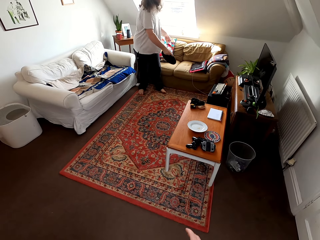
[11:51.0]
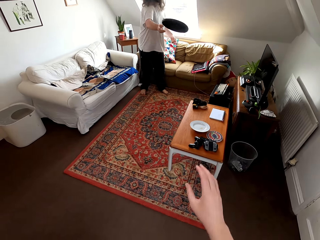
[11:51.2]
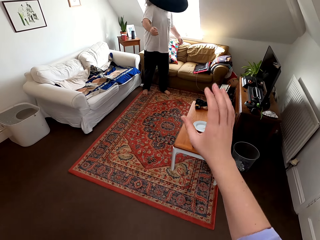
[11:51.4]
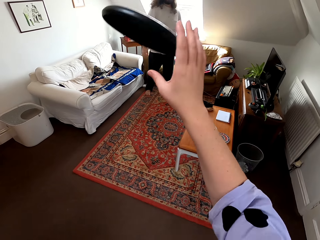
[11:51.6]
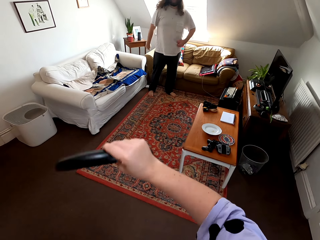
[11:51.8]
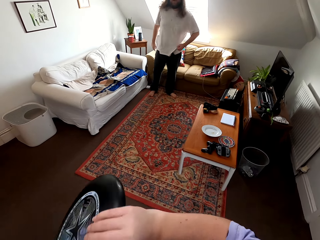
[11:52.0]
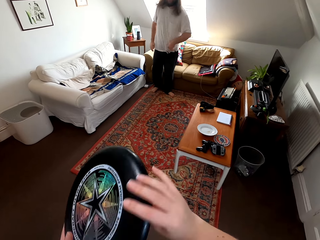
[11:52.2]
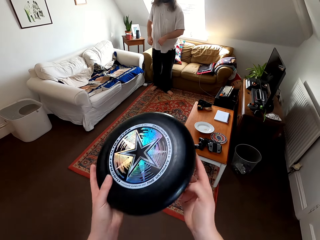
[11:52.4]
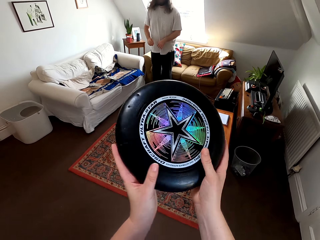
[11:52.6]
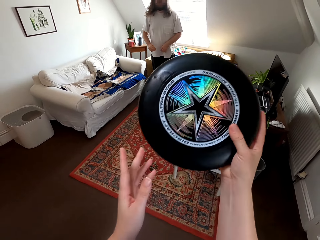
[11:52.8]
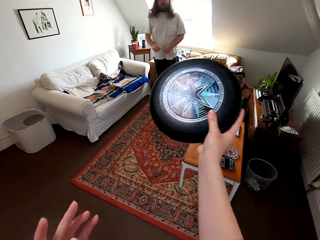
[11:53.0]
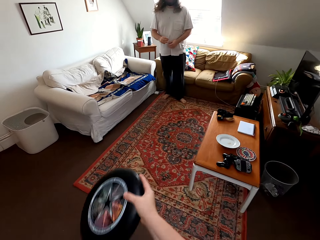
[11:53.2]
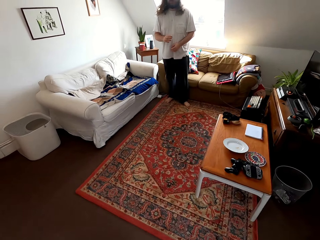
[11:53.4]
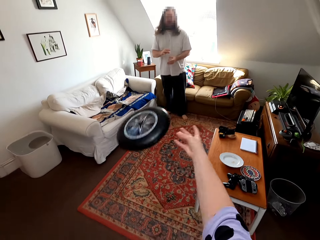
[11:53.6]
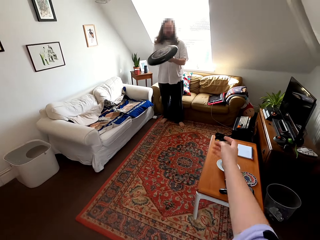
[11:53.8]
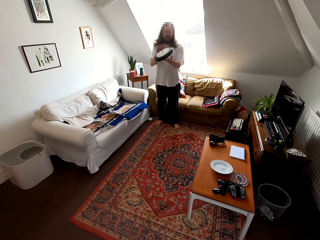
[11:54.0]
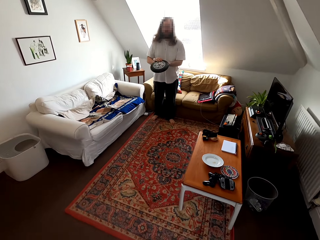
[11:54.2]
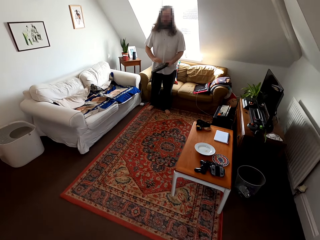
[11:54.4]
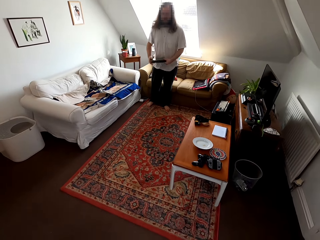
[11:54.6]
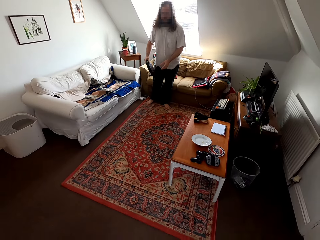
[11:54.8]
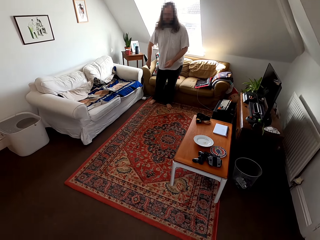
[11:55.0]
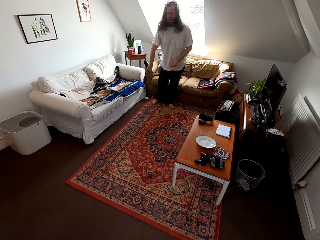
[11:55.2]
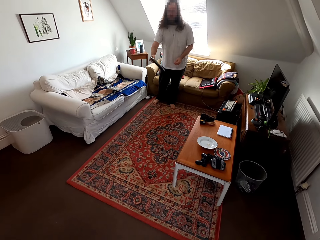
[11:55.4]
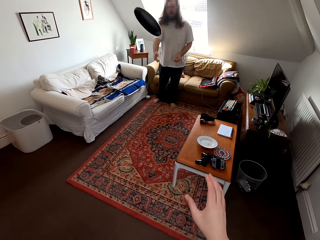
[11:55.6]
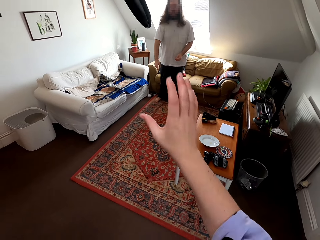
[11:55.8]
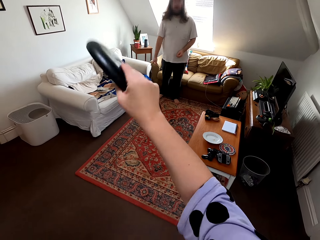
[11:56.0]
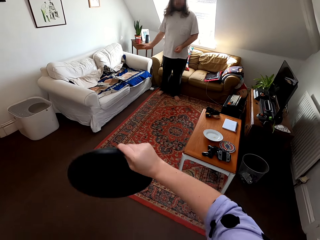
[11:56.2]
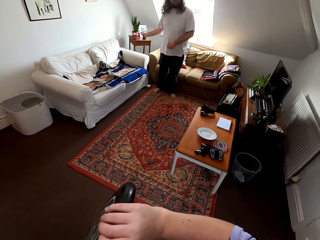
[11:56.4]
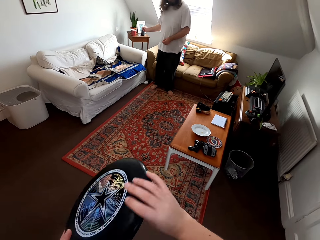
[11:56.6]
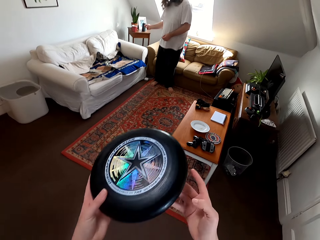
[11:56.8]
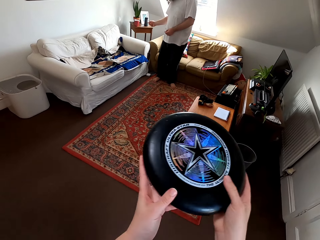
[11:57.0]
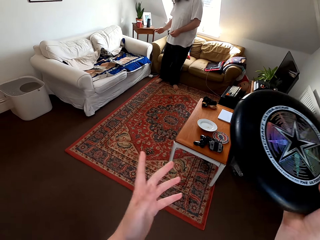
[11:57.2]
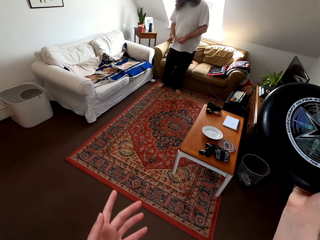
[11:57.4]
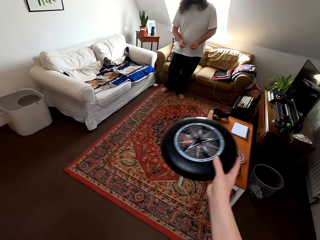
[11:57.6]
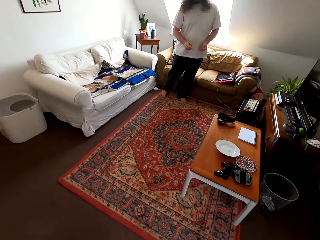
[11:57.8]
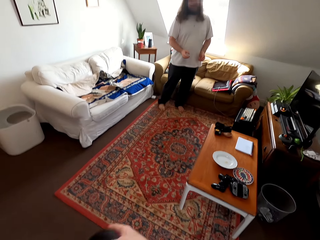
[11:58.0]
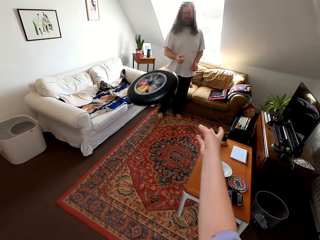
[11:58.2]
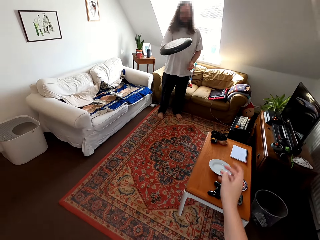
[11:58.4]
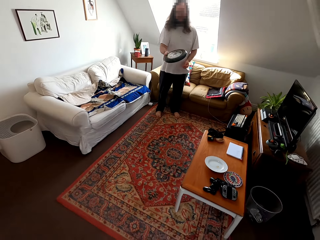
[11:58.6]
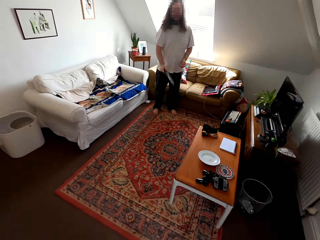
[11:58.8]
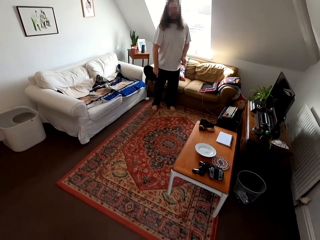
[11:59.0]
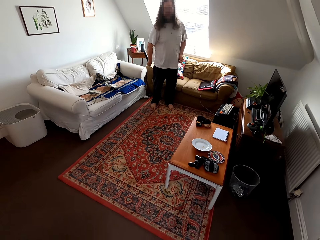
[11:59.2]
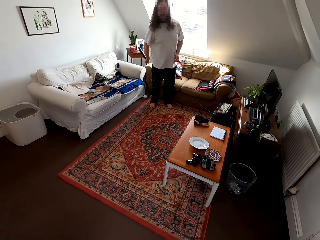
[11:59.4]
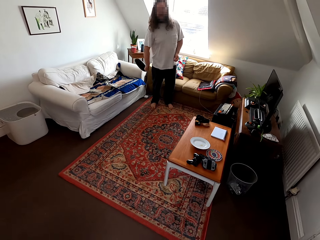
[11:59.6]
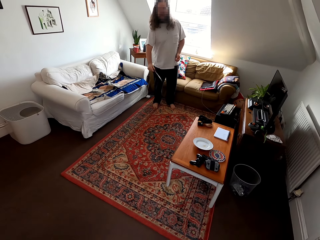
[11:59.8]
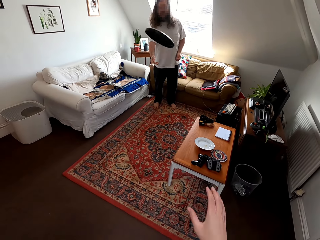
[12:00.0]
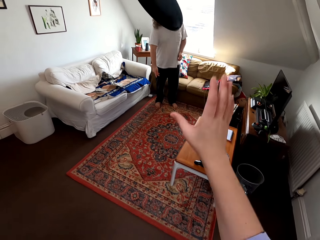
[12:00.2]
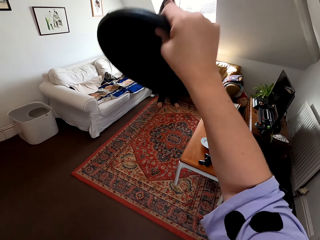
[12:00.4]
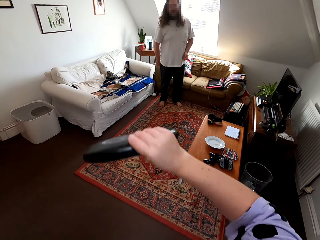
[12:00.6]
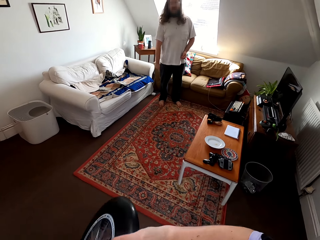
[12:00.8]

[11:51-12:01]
The camera wearer talks to a man.

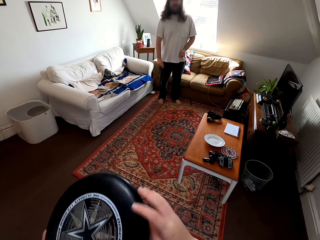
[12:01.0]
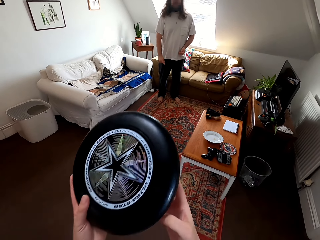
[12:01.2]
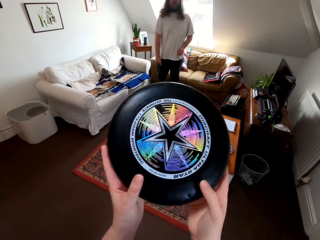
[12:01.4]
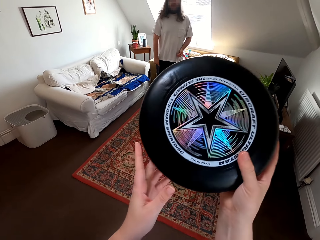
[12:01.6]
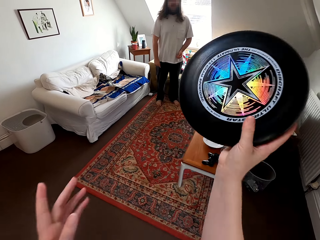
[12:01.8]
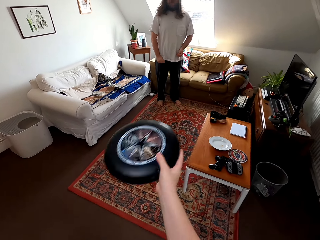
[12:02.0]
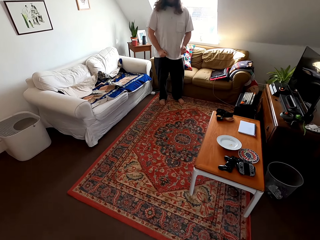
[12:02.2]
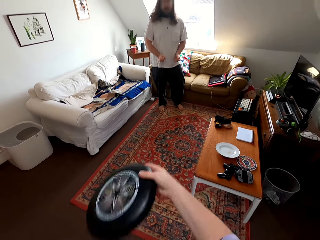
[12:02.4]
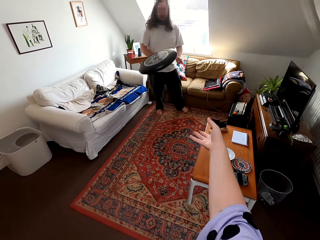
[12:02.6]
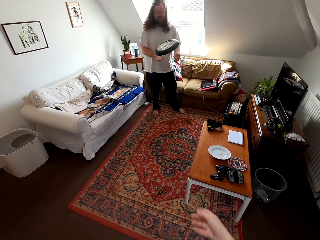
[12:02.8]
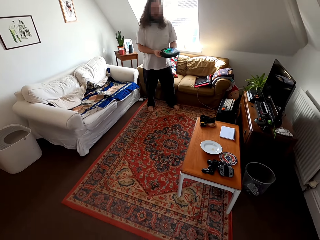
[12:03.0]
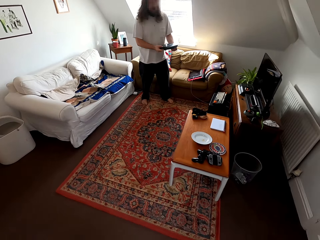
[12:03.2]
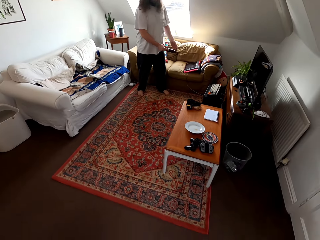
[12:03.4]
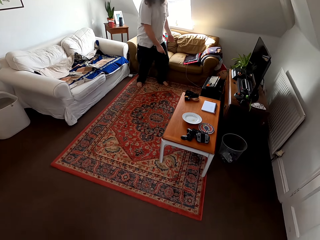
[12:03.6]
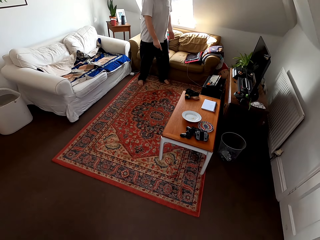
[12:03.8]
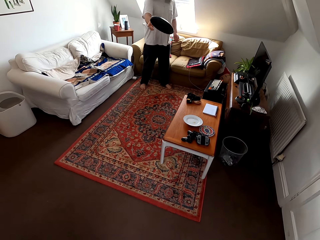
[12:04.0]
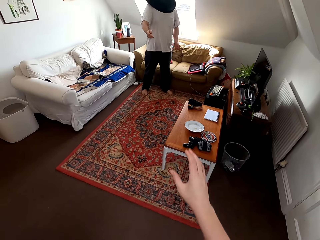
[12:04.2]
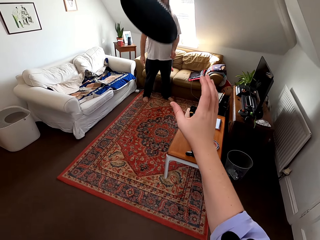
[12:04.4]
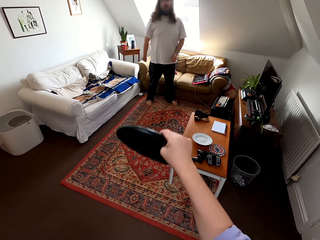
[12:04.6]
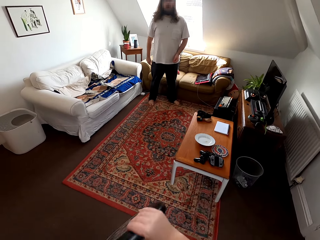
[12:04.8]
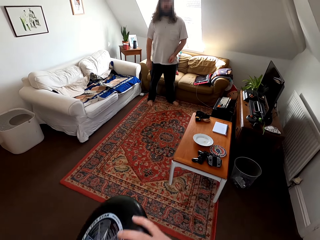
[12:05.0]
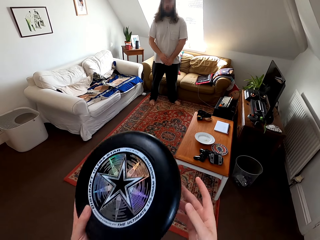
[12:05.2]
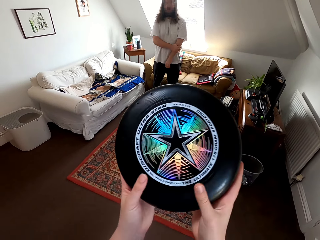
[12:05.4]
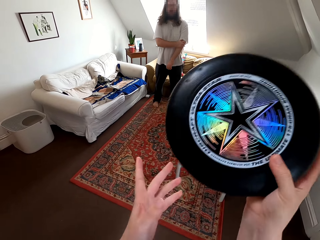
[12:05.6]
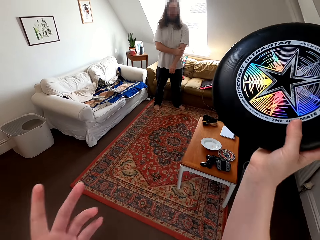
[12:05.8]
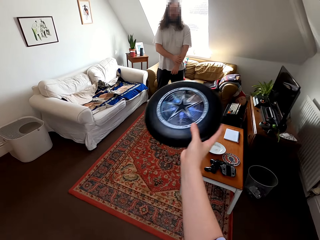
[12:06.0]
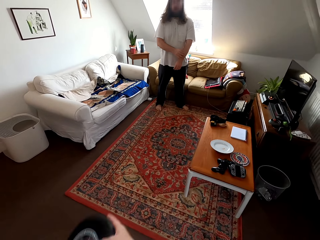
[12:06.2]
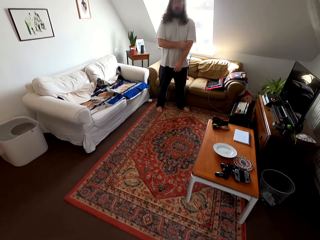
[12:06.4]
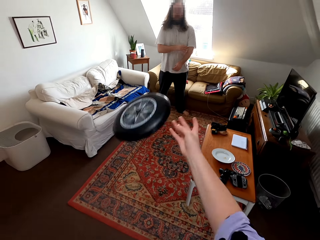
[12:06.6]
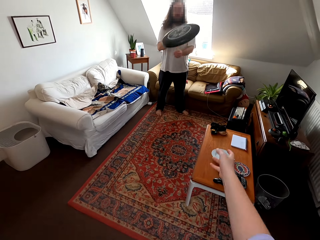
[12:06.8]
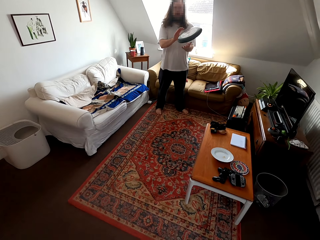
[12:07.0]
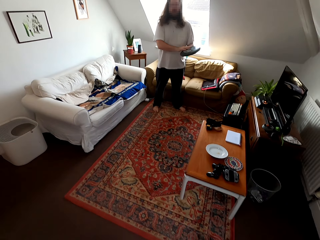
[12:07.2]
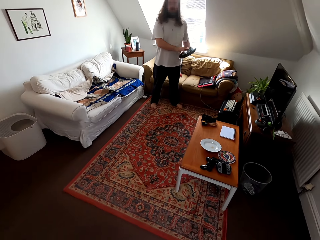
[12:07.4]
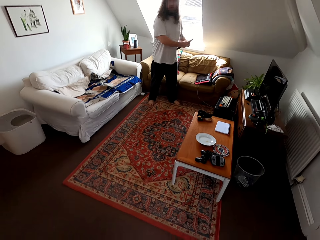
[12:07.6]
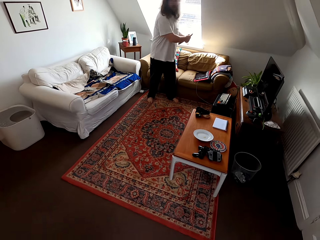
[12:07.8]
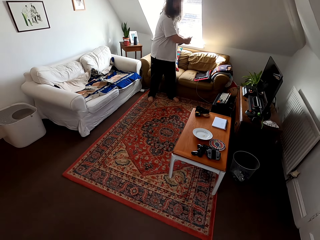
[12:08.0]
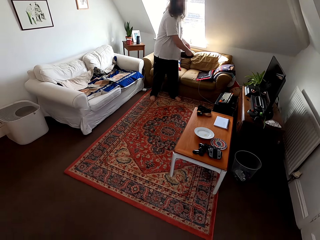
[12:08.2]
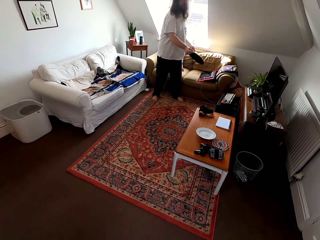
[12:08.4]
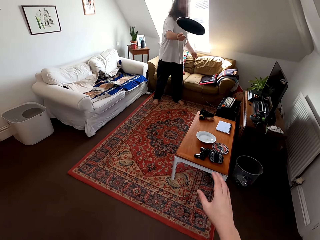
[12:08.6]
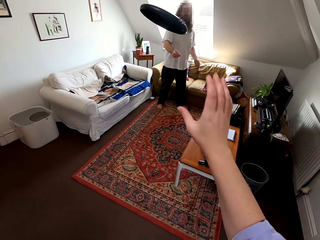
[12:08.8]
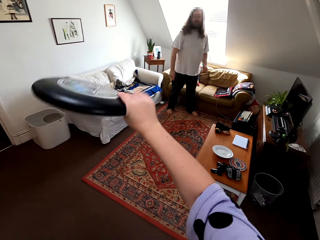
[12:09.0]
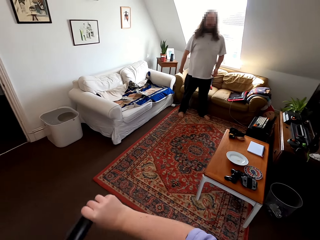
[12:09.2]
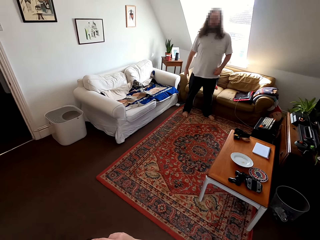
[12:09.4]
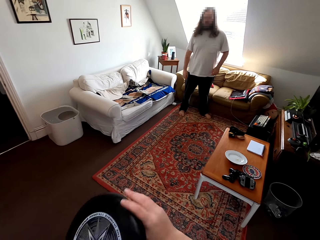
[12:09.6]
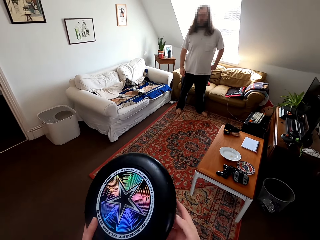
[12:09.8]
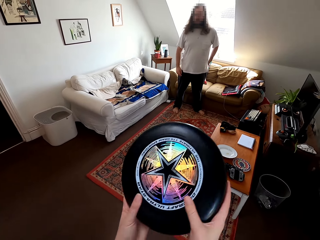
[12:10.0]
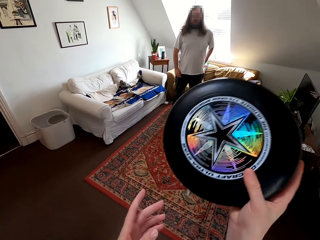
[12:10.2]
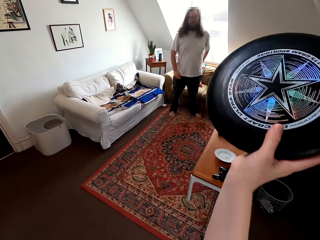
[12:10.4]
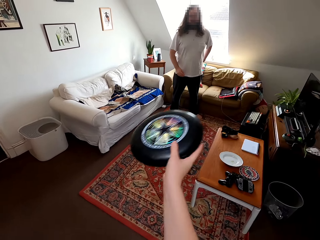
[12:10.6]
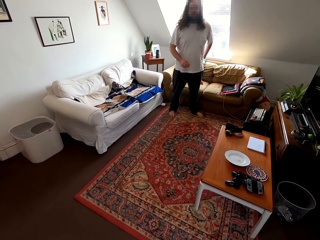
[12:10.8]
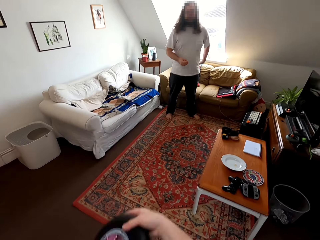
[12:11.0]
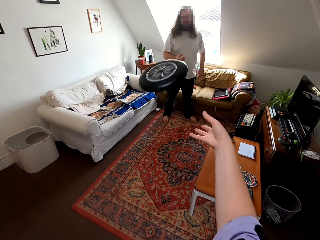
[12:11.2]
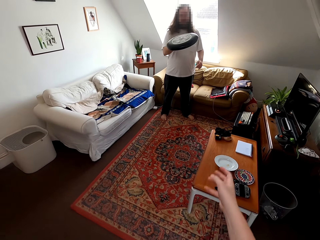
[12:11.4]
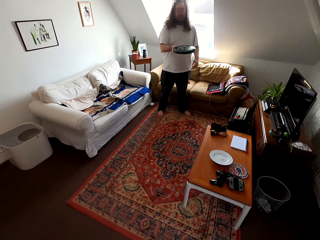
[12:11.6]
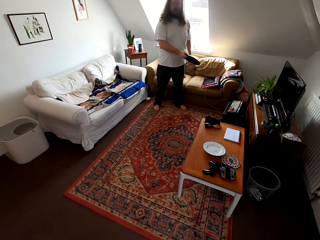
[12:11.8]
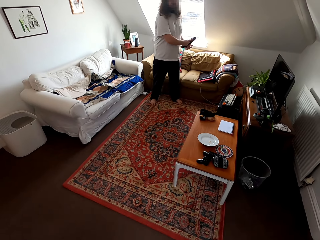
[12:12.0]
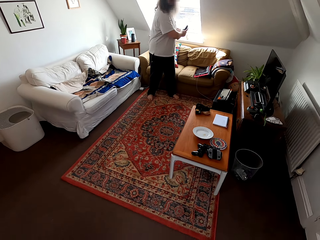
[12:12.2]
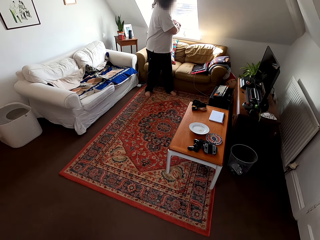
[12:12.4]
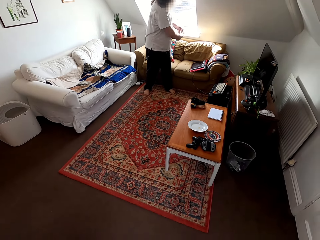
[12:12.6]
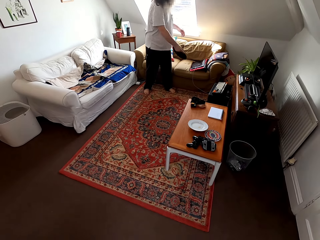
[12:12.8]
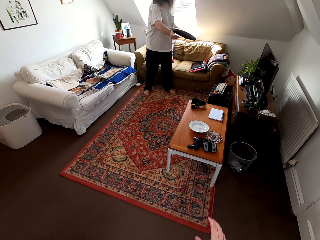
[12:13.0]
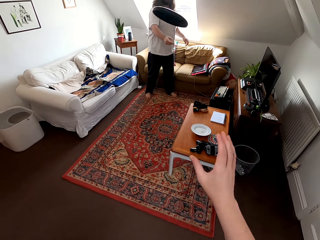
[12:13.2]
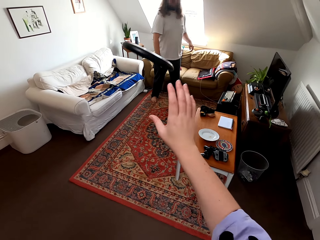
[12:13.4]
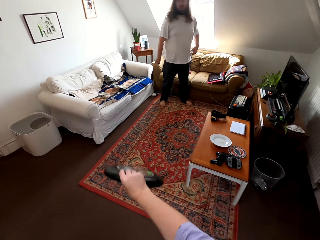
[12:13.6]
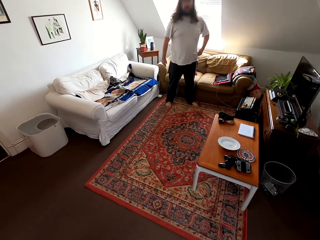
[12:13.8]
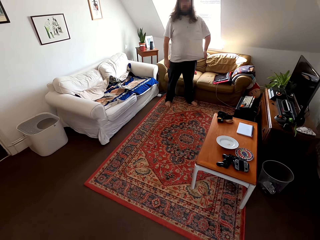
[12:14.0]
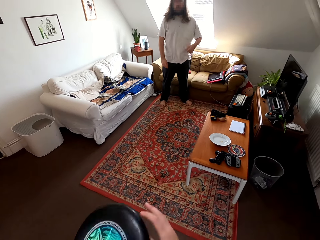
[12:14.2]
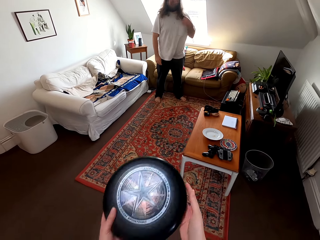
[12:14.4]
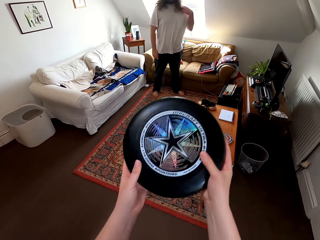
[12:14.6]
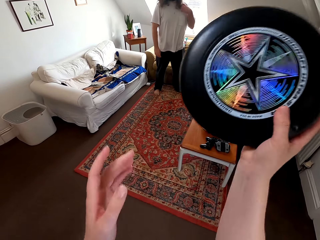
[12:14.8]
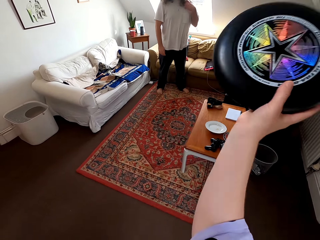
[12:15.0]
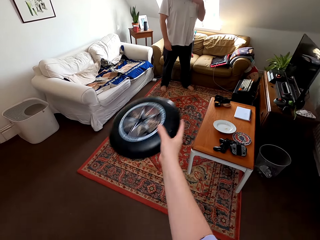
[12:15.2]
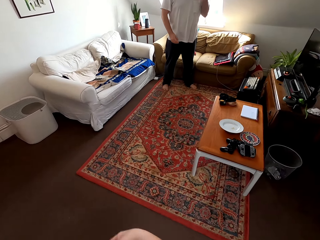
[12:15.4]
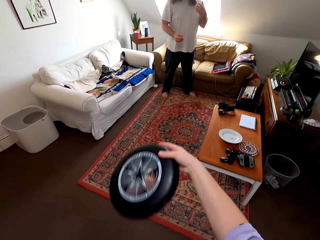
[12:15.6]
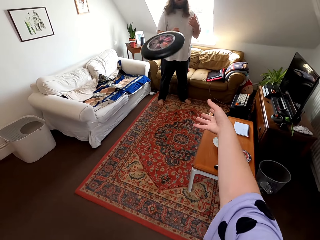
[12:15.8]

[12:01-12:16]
The camera wearer plays catch with a man. They talk to the man. The man plays catch with the camera wearer.
